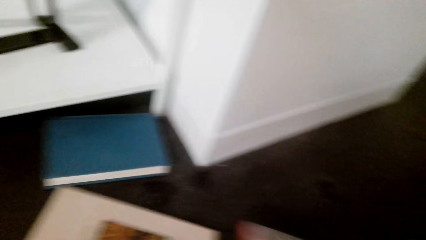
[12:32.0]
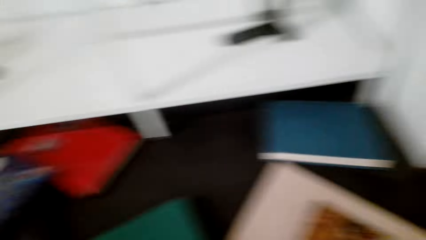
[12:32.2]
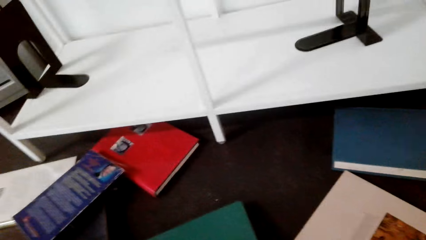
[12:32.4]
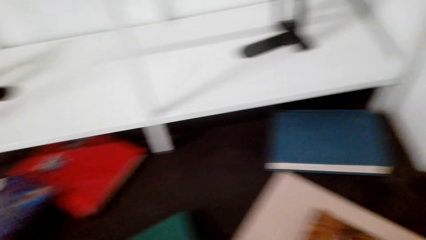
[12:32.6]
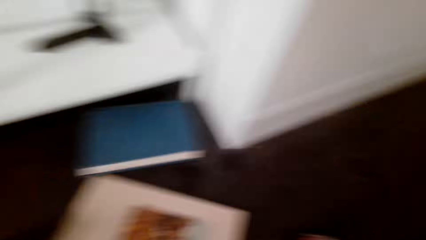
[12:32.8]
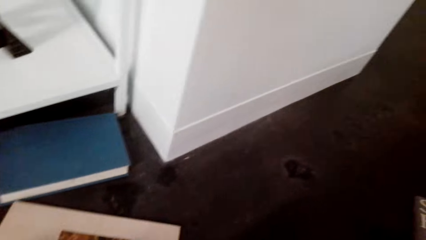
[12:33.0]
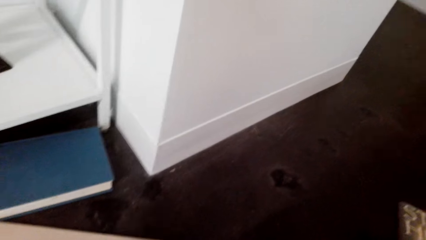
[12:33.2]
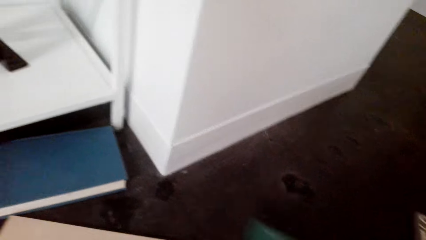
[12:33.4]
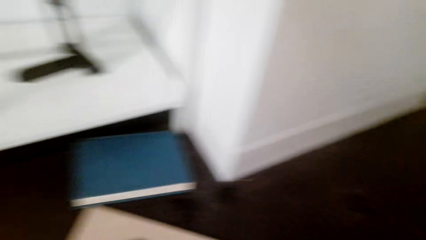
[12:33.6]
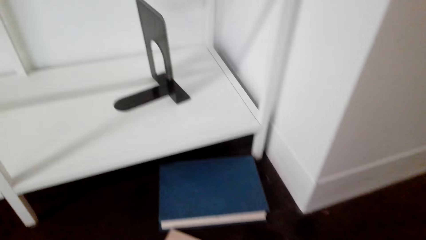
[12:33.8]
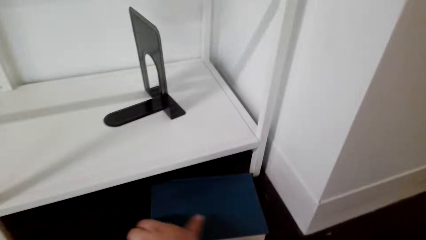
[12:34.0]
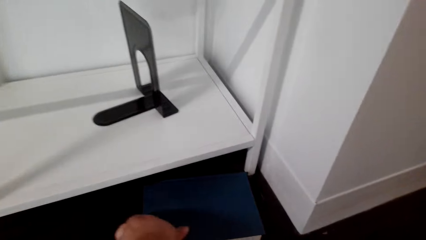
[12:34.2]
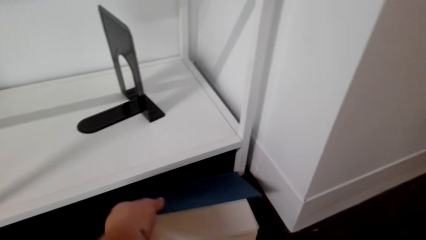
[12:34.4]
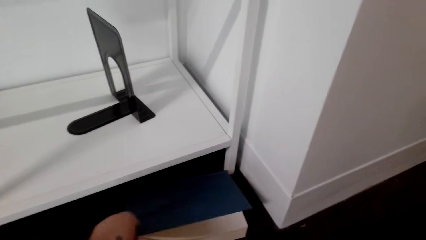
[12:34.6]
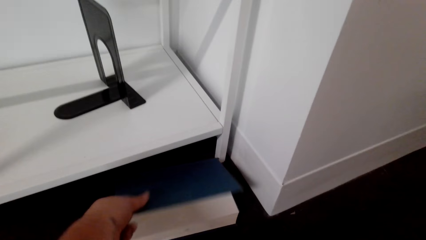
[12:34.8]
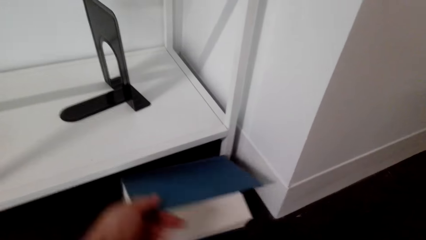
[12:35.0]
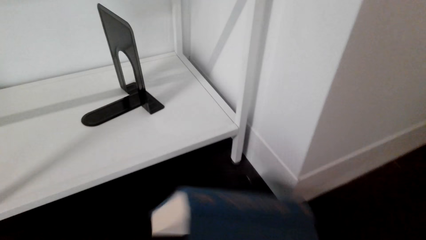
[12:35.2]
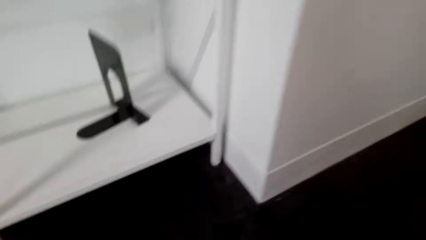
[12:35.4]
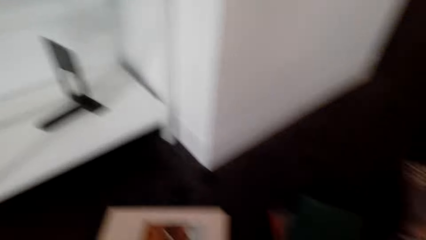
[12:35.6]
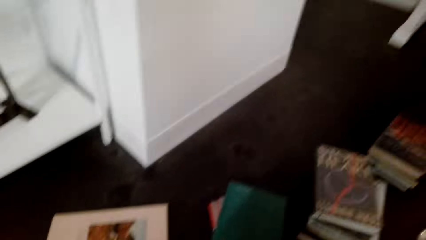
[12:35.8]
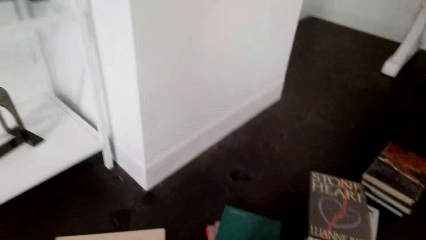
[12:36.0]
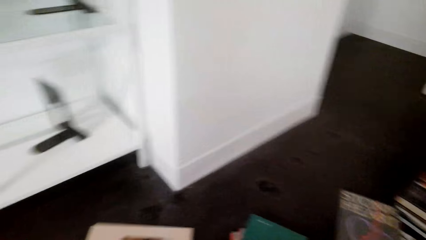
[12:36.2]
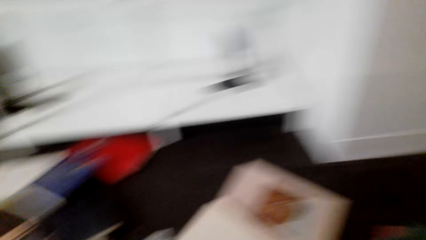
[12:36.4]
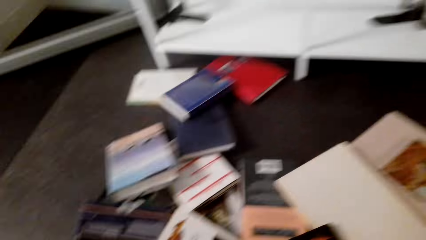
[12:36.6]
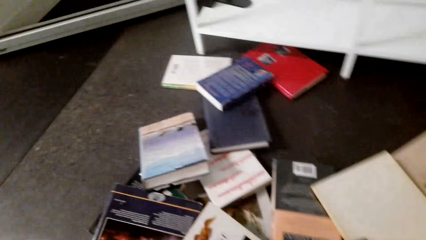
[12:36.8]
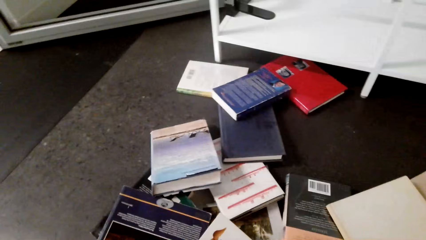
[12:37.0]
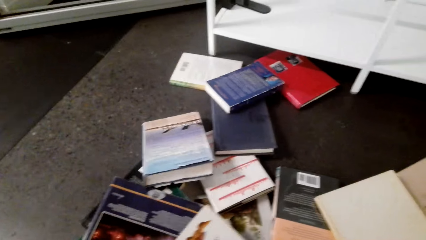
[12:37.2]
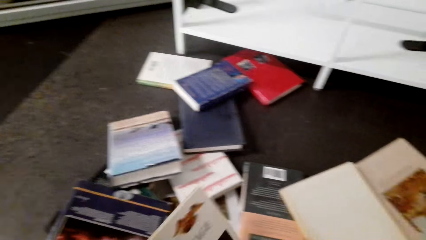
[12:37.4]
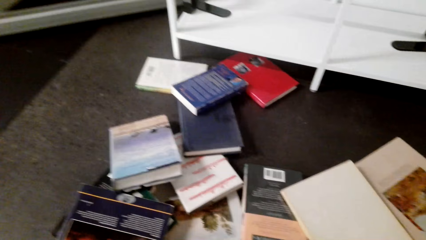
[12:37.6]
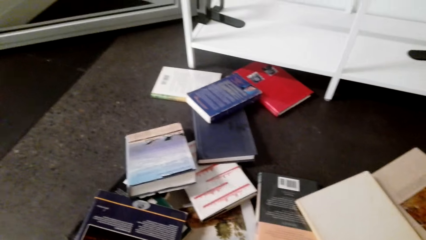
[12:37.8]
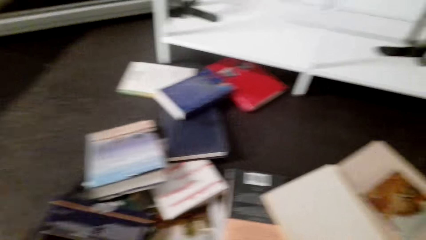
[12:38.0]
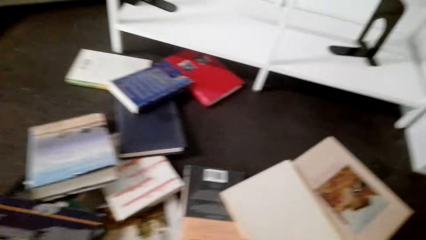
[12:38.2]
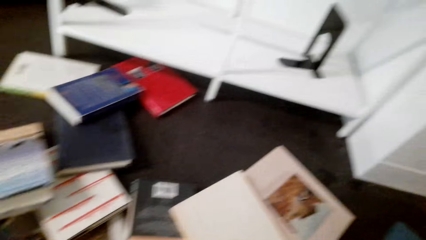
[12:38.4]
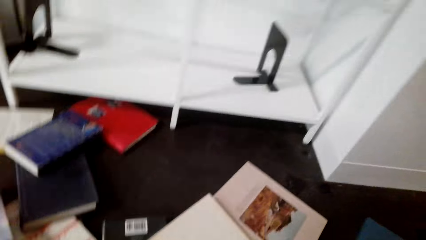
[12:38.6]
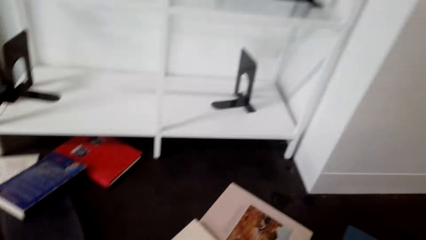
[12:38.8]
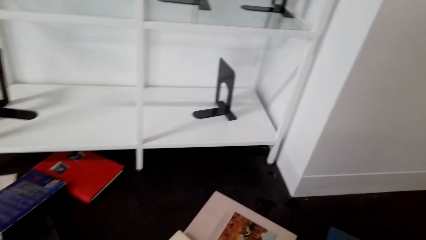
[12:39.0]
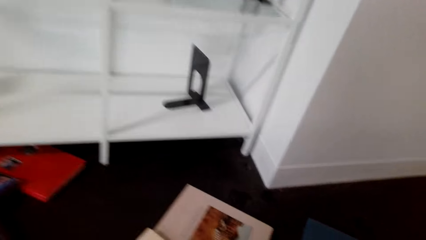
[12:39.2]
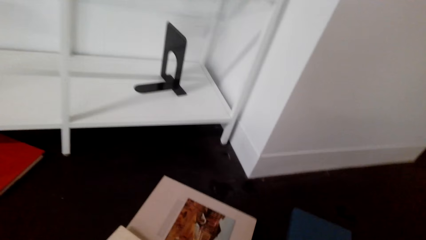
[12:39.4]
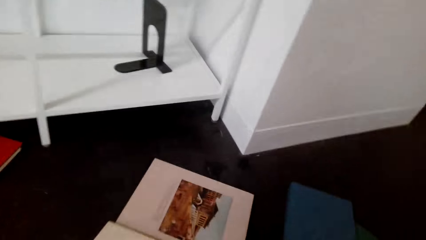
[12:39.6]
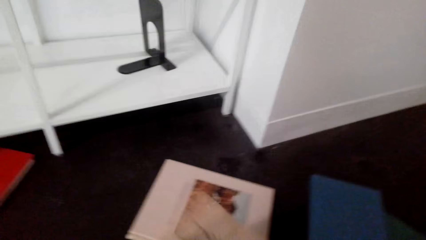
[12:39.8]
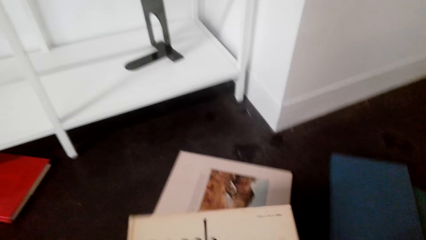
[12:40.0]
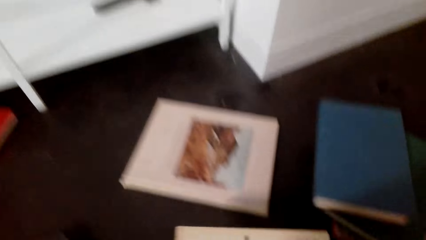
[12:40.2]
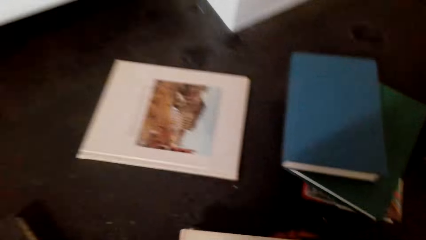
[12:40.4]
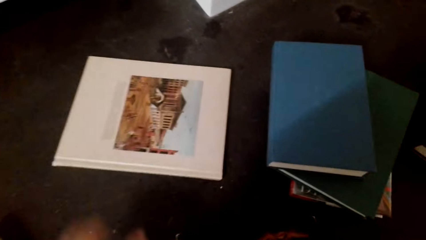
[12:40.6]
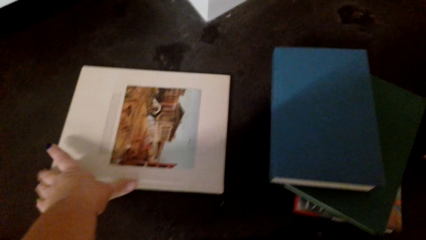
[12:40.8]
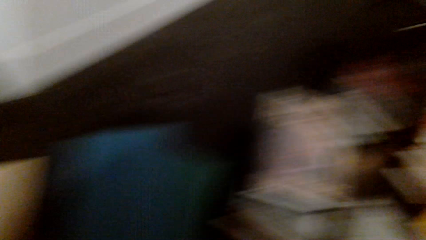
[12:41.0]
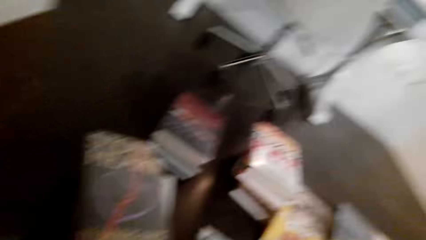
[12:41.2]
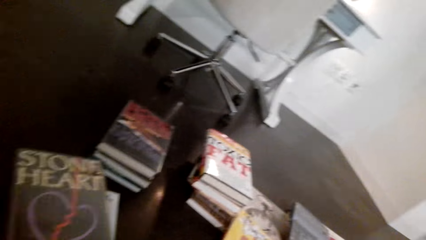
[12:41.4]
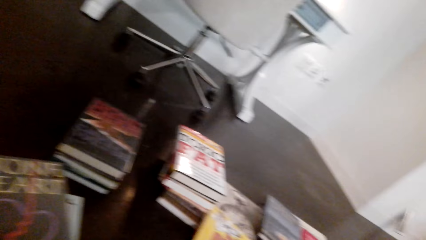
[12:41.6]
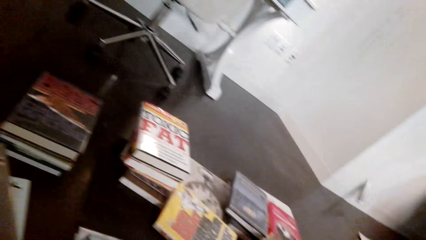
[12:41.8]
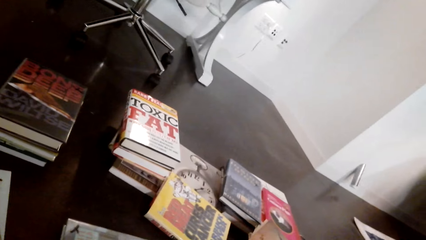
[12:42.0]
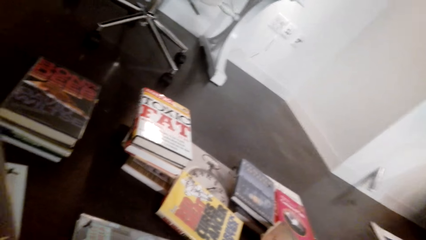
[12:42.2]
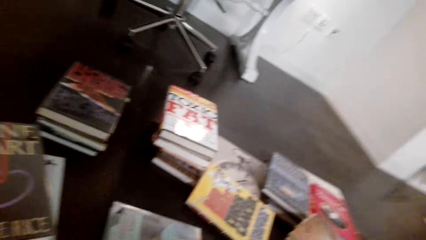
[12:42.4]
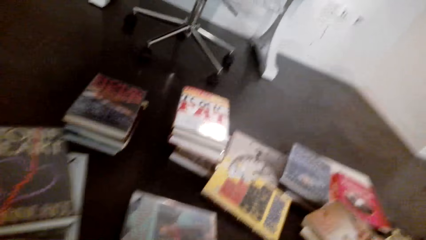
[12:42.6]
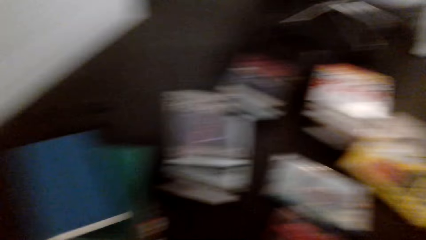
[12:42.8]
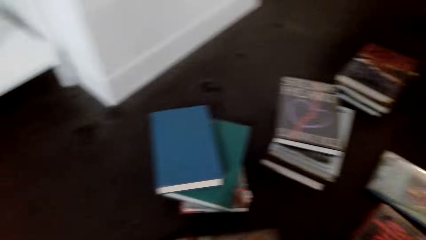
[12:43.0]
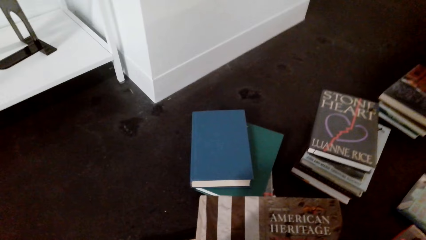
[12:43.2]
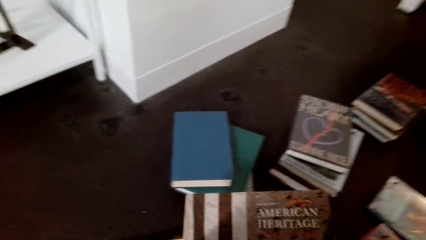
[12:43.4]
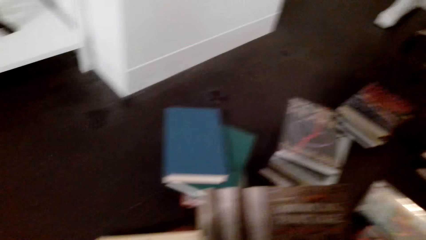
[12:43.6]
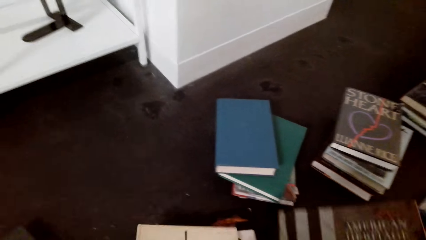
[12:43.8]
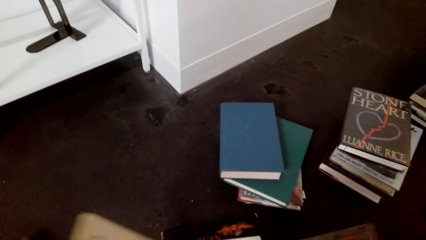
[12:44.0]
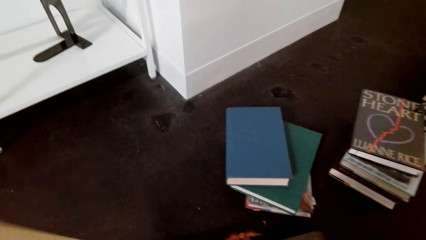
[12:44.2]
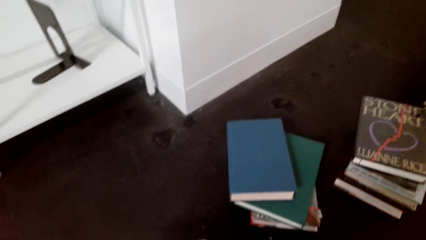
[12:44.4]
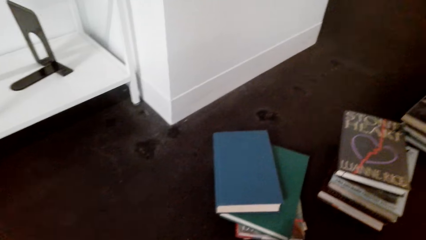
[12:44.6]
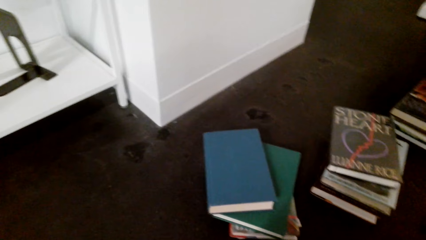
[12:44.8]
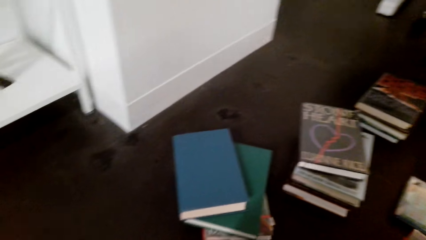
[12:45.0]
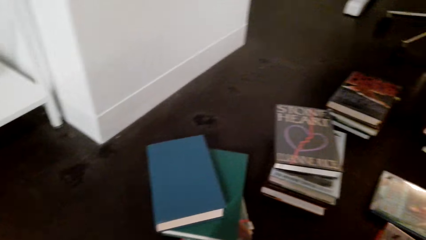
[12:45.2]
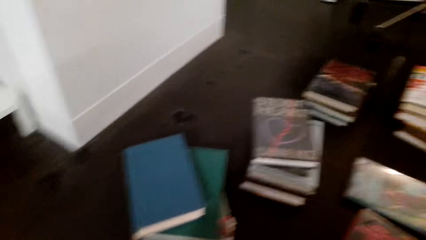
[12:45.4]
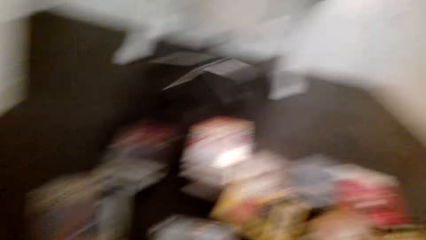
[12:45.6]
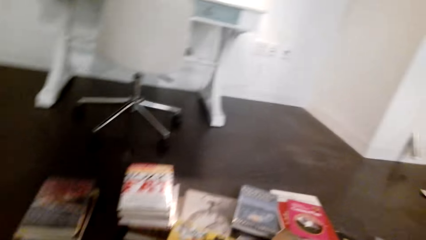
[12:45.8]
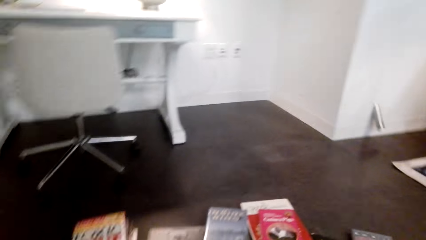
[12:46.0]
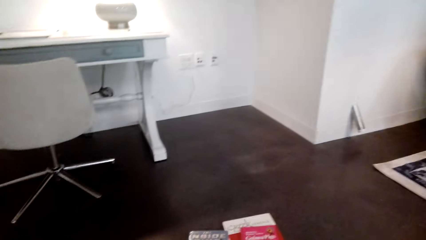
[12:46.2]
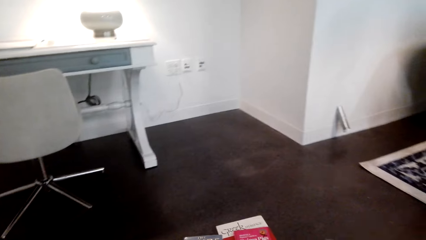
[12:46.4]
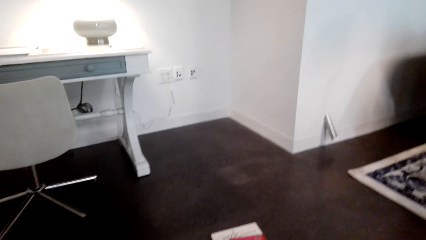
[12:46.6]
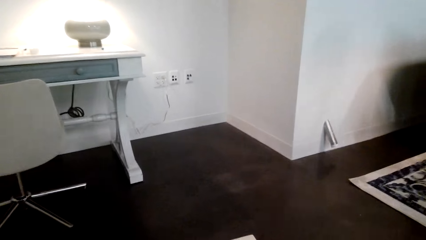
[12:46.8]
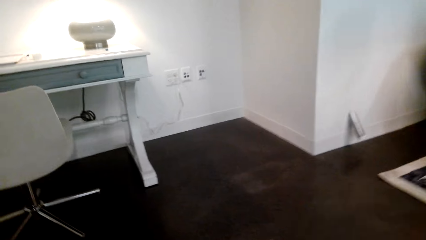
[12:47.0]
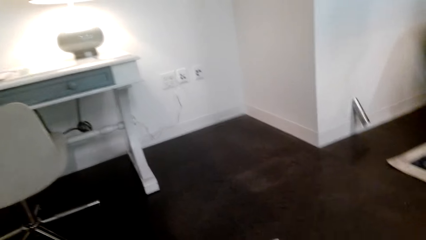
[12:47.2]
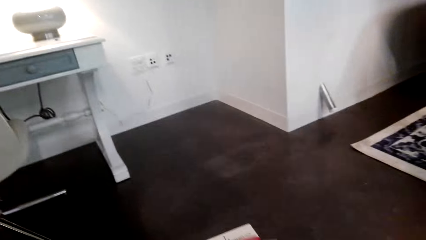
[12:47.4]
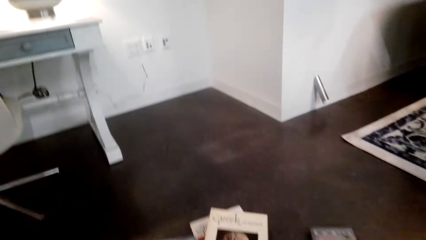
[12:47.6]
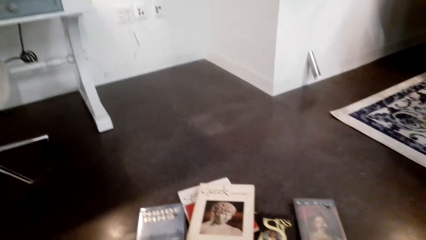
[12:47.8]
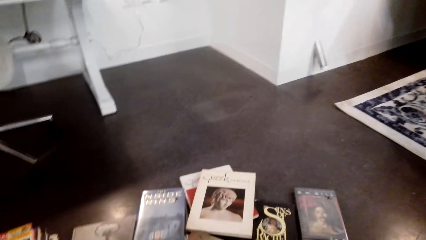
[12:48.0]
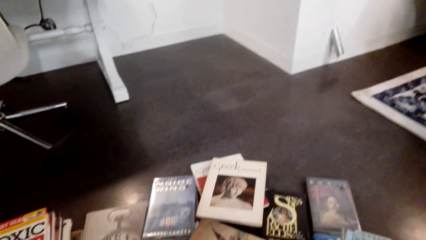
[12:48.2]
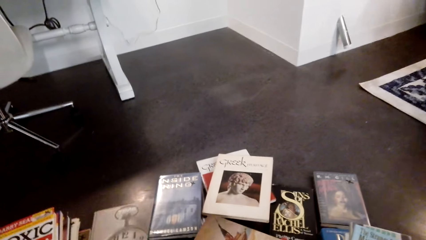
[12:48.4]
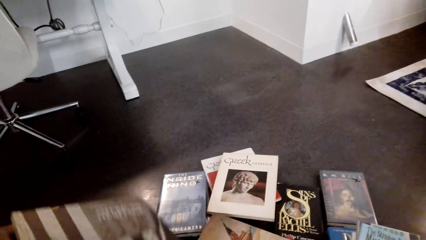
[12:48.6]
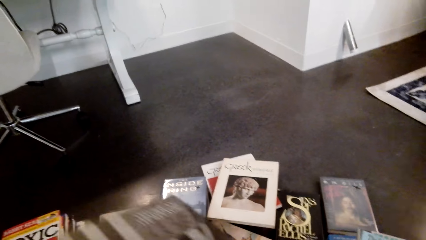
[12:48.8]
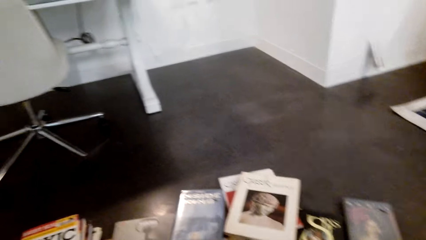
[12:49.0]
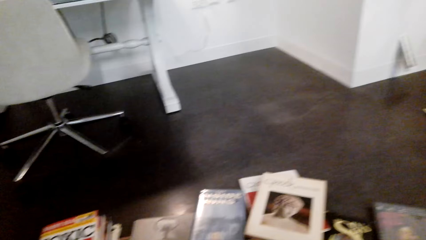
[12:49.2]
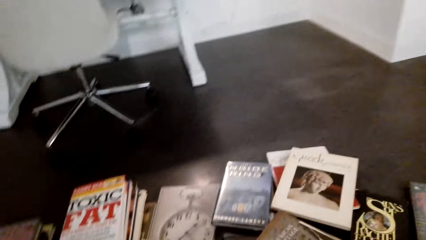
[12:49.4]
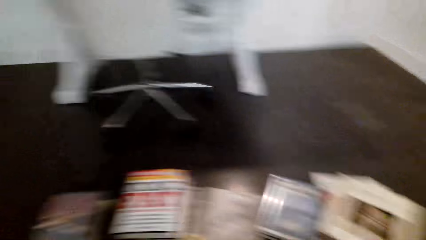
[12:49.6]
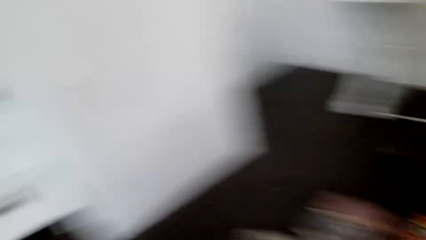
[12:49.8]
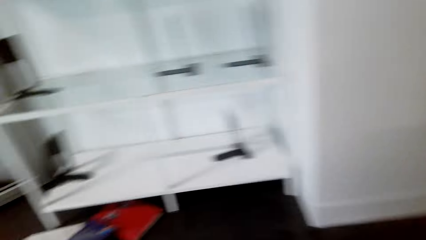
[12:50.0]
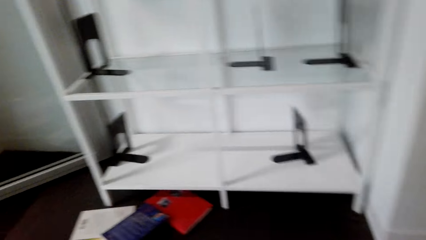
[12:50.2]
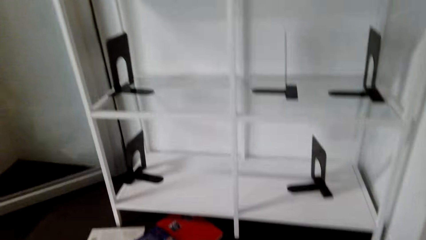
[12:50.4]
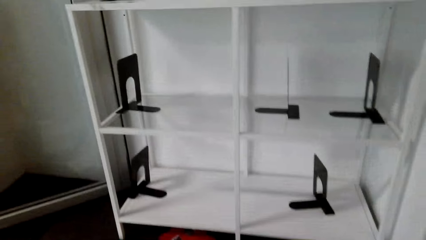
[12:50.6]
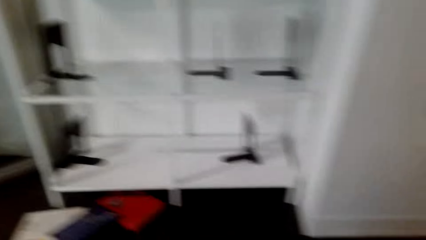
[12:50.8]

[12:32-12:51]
The camera wearer lifts the book. They pick the book from the cabinet. They arrange books. They lift the book. They lift the book from the floor. They lift the book. They place the book on other books.
